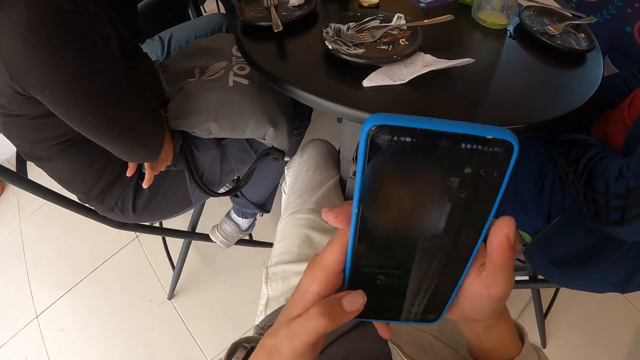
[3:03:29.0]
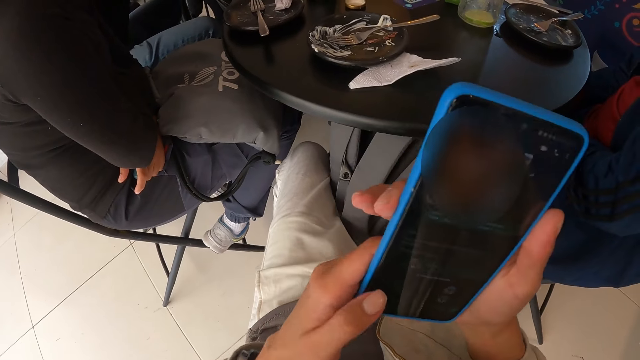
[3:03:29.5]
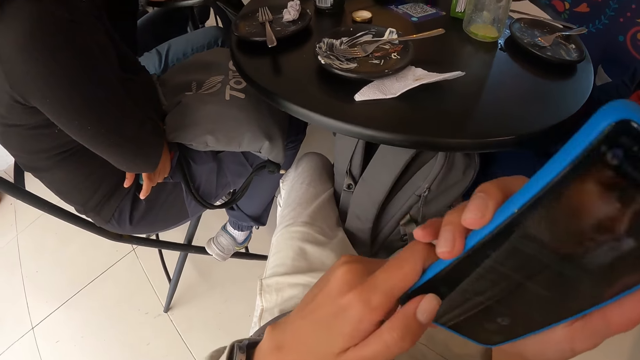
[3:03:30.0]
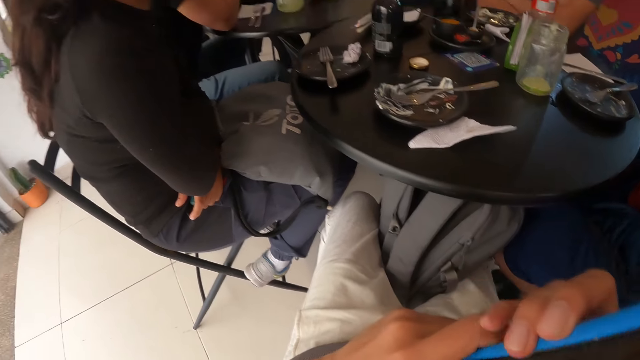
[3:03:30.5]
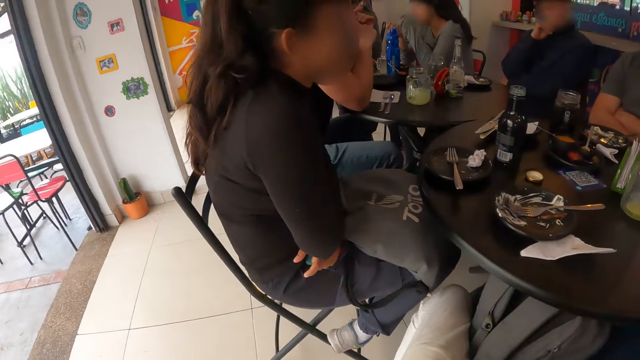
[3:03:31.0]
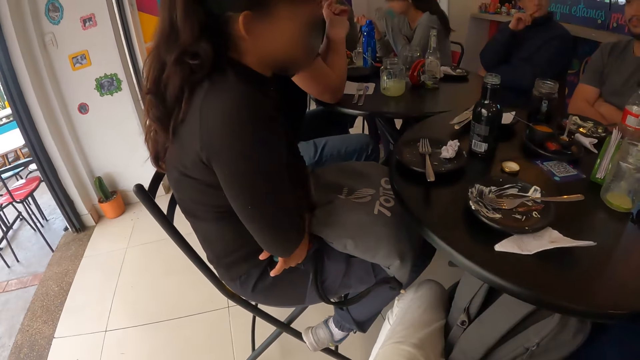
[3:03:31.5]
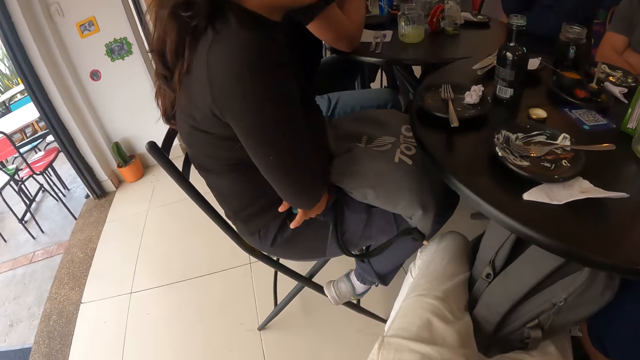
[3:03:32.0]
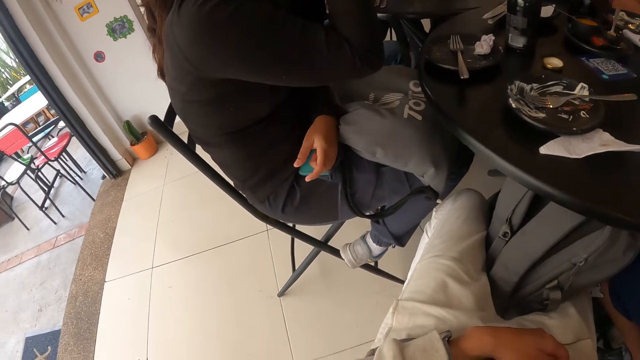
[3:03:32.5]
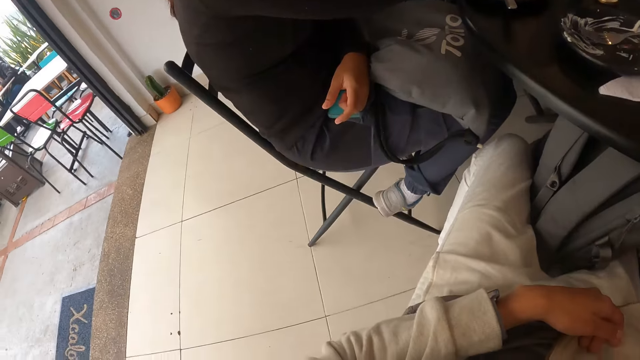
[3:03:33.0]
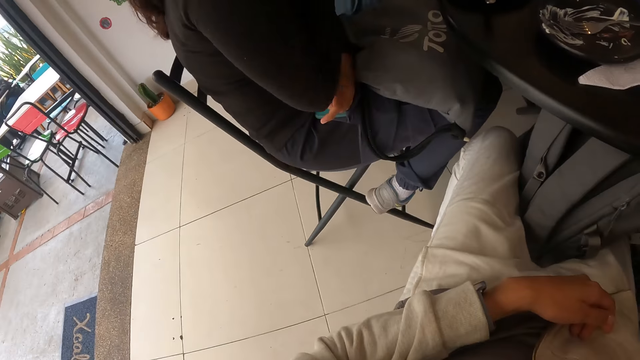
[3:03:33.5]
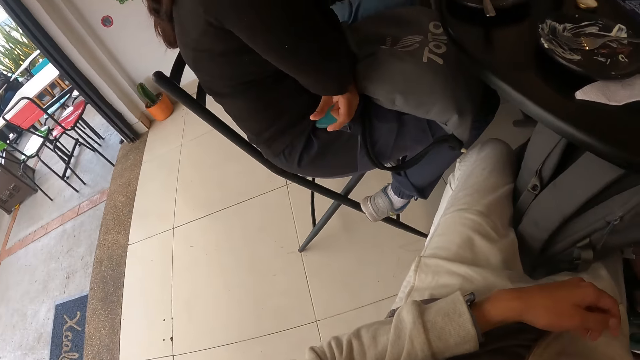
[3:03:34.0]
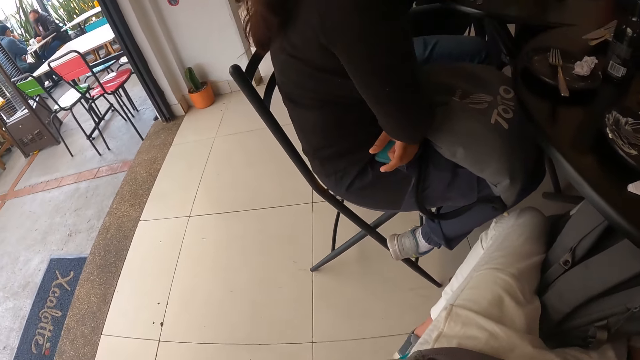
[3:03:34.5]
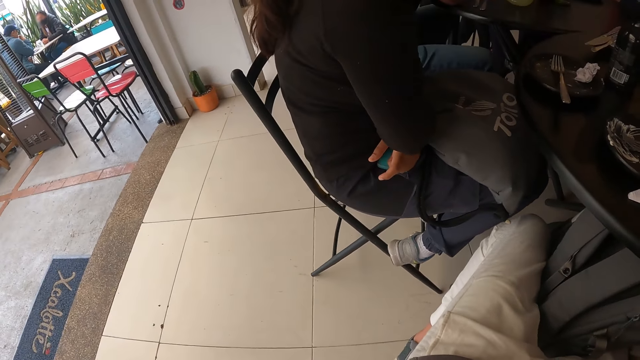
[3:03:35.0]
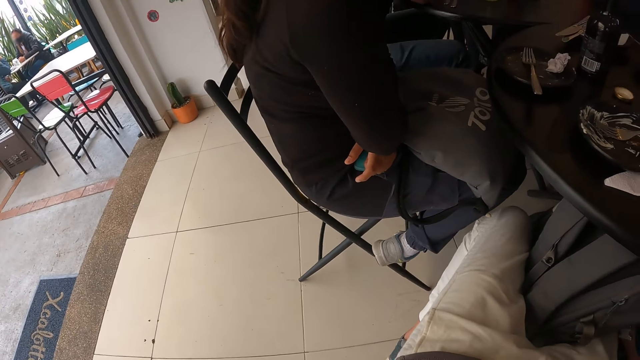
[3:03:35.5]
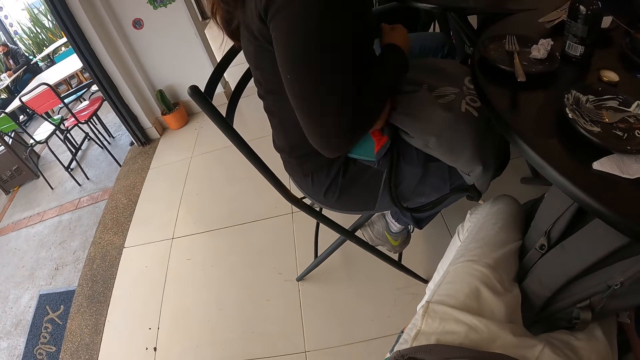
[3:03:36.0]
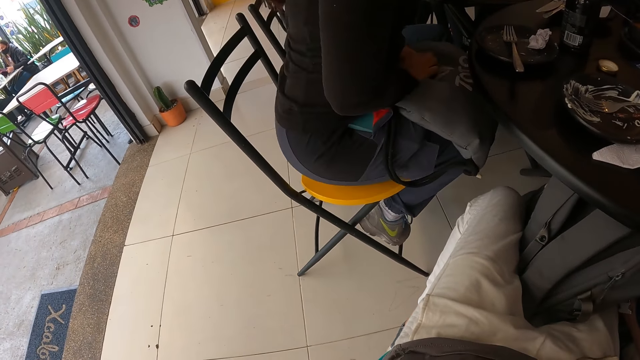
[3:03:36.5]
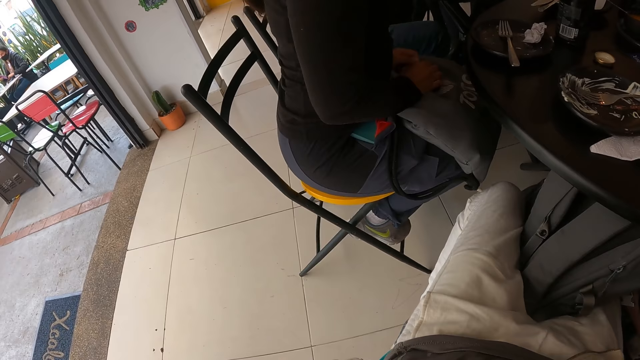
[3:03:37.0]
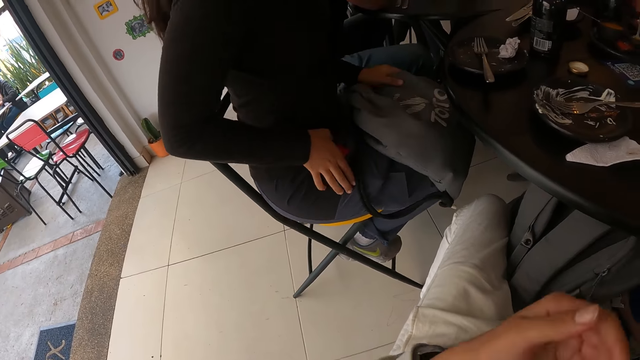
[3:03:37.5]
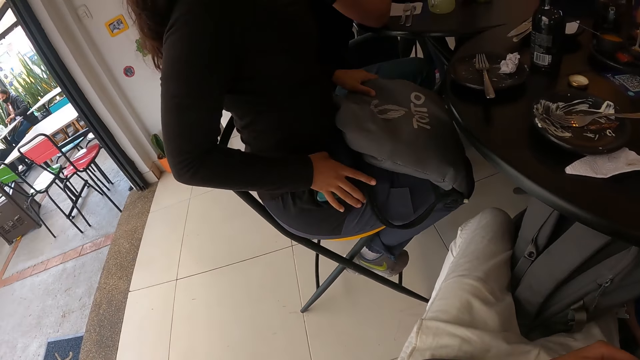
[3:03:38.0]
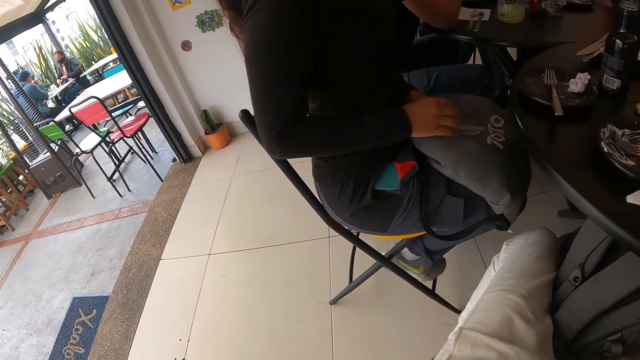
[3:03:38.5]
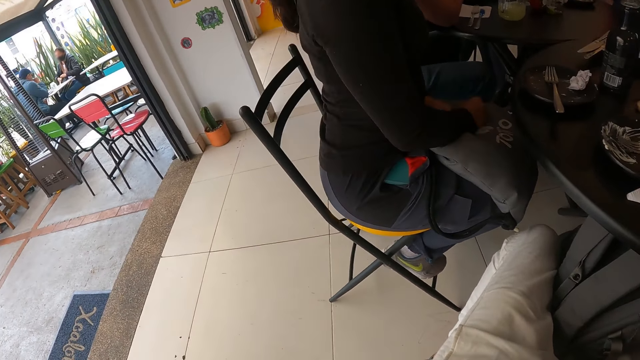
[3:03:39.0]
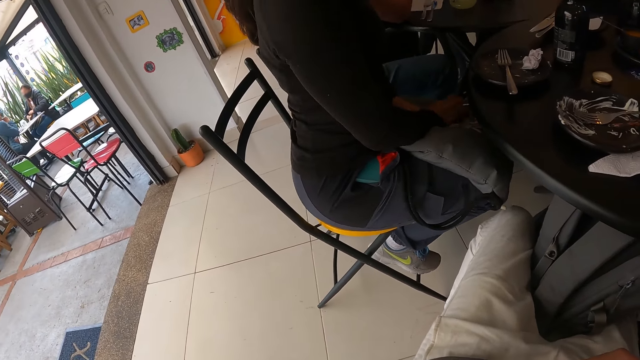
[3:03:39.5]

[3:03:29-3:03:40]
The camera wearer holds the phone with his right hand. He looks around. A person touches their face and lowers their hand. The camera wearer looks around. The person sits upright.

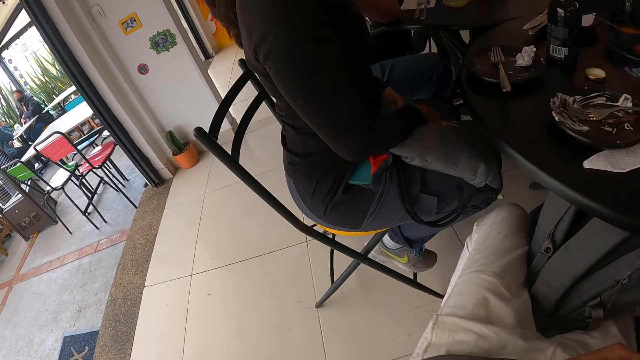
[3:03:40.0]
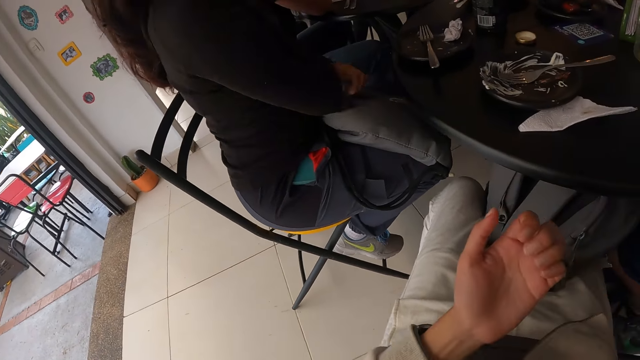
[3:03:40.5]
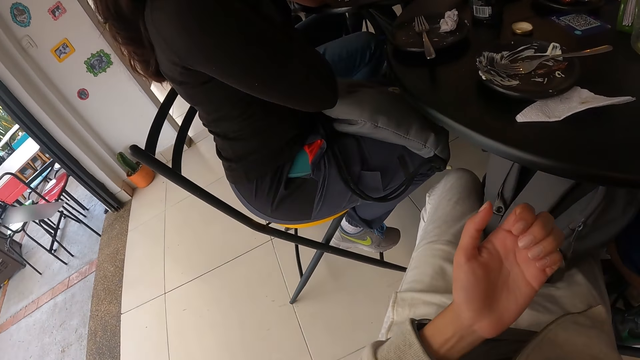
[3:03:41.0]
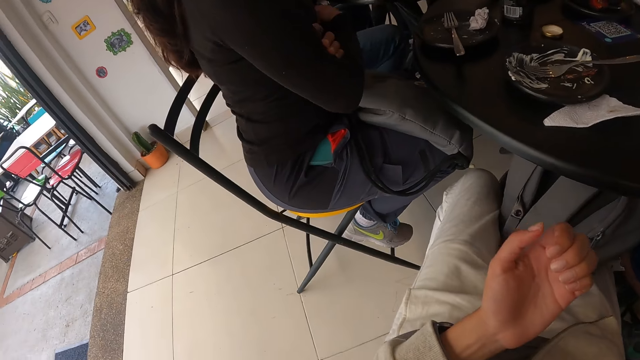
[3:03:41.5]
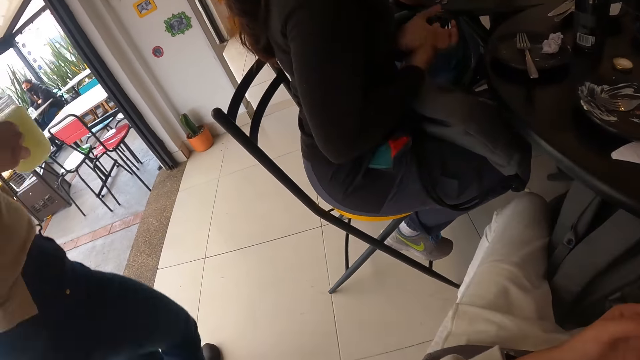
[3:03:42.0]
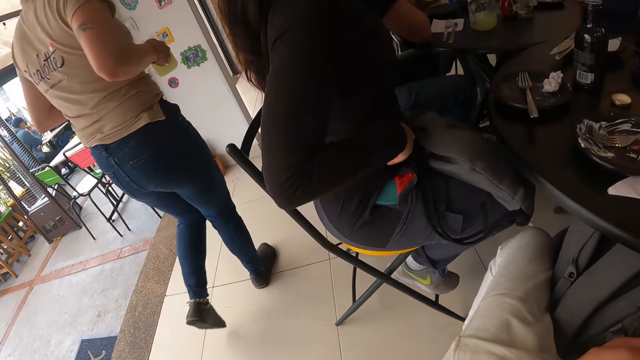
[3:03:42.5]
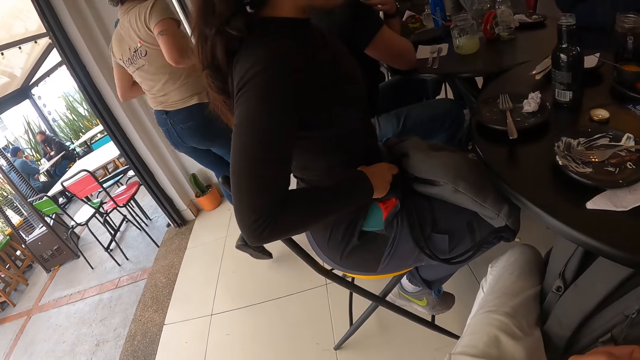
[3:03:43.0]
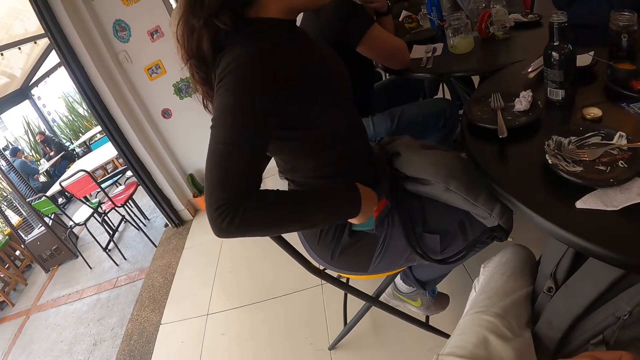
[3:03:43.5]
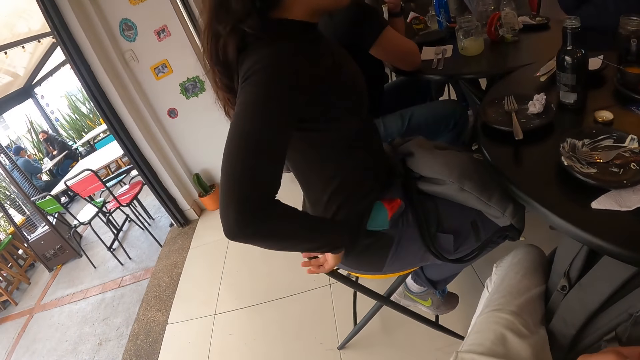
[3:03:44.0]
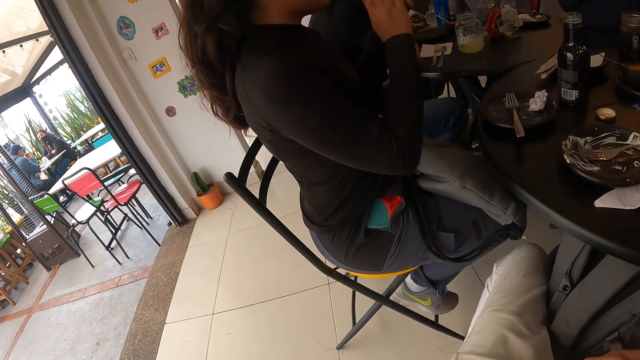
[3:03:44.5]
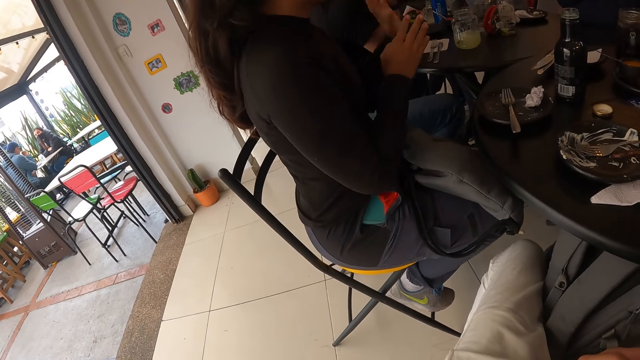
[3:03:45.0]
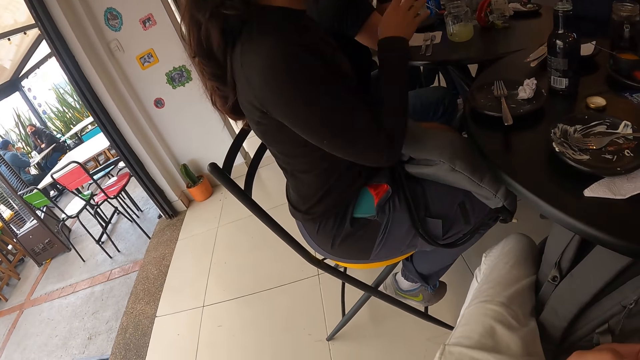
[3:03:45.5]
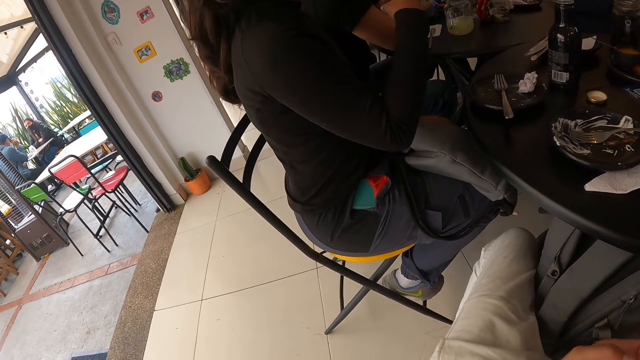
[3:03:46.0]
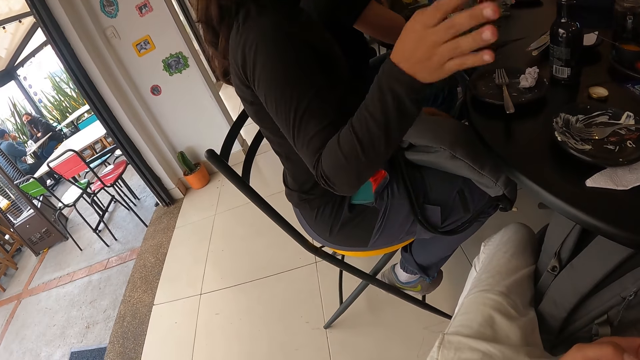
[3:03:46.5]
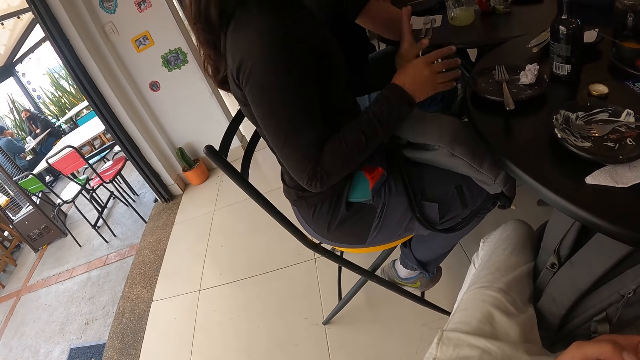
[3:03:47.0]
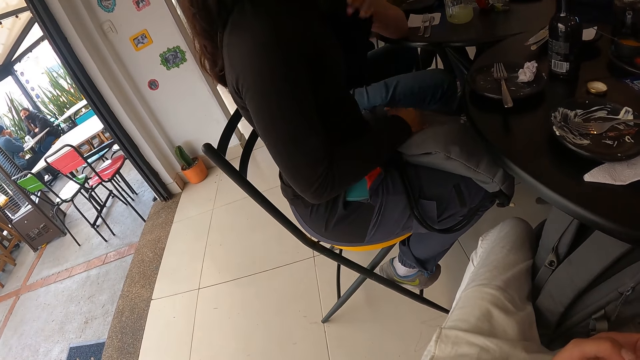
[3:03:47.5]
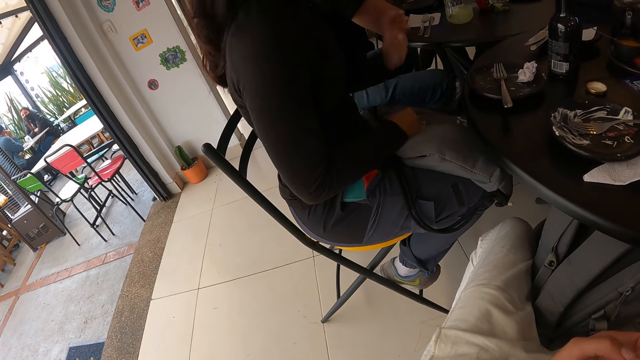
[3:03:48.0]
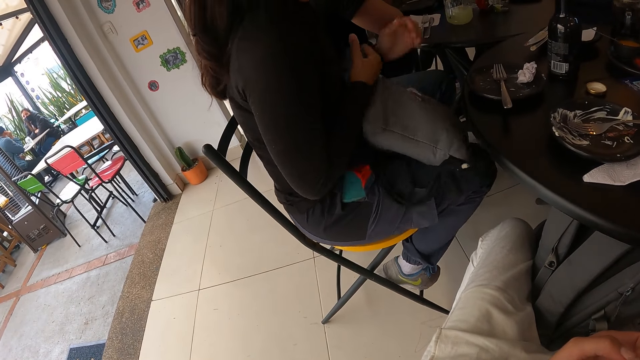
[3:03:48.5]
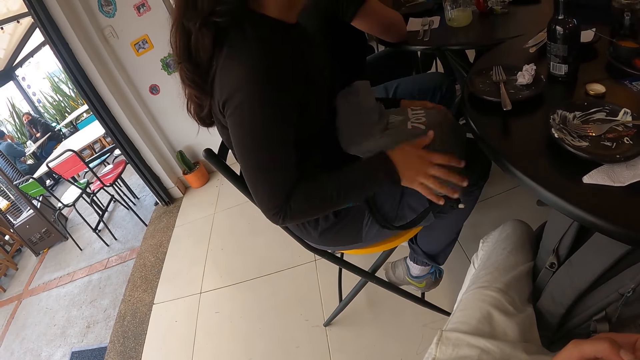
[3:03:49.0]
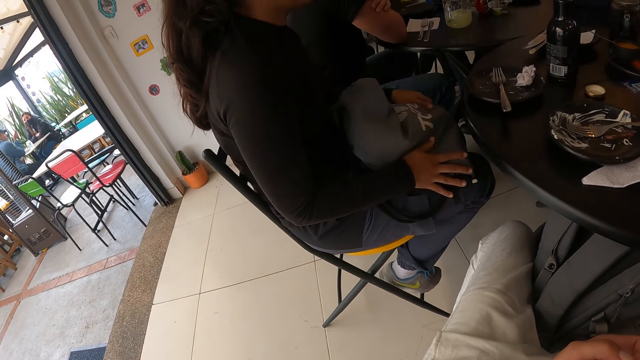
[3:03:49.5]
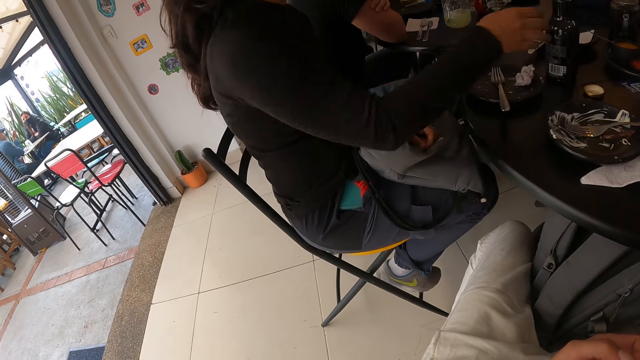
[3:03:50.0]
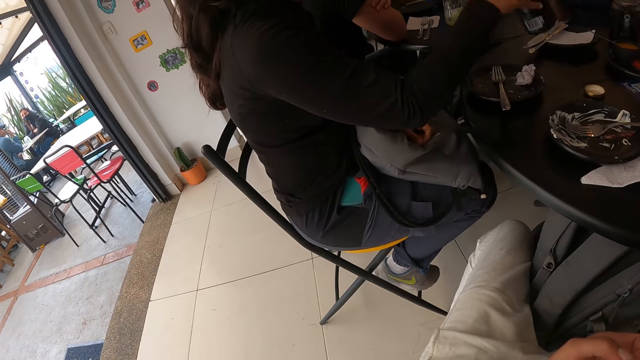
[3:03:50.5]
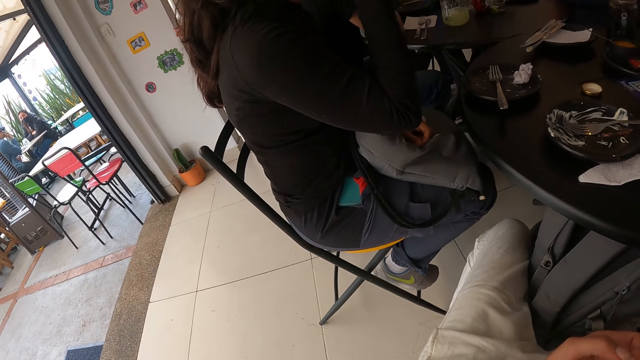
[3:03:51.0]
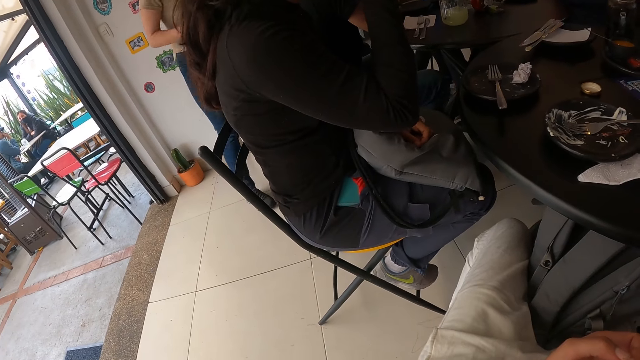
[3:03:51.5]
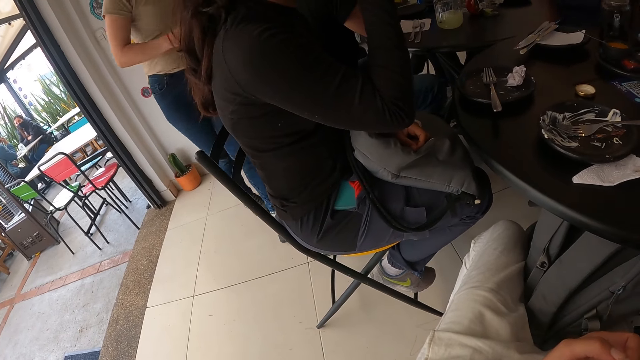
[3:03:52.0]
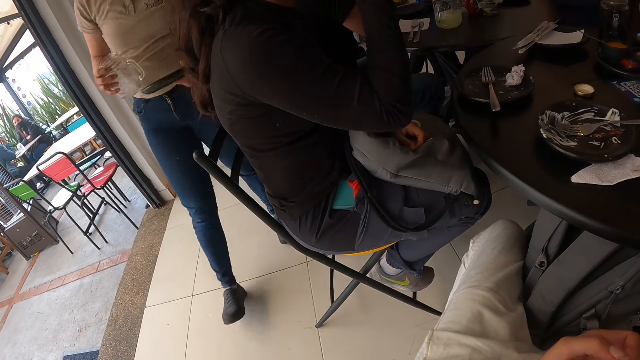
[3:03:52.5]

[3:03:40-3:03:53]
The camera wearer looks on the fingernails. A woman crosses hands. A person walks around. The woman adjusts clothes and gestures. The woman moves the bag on the lap and holds the bag well. The woman picks up the bottle of soda or juice on the table with her right hand. The woman sips the juice.
